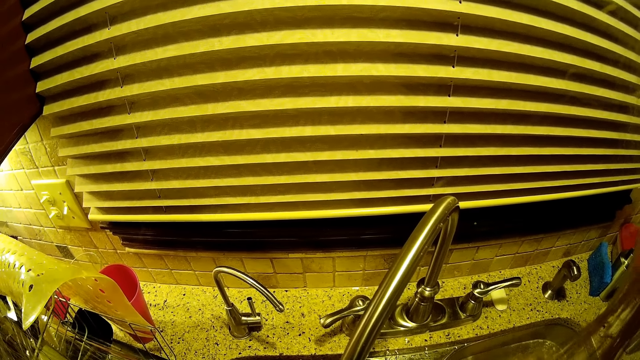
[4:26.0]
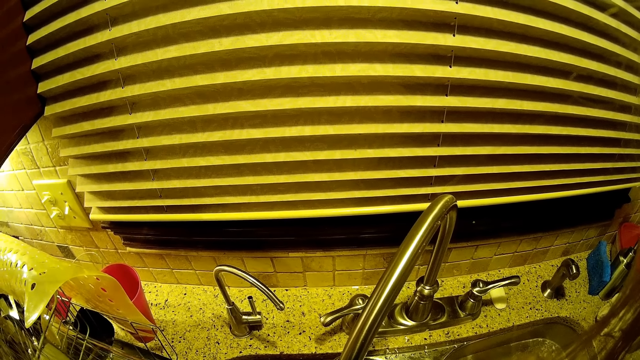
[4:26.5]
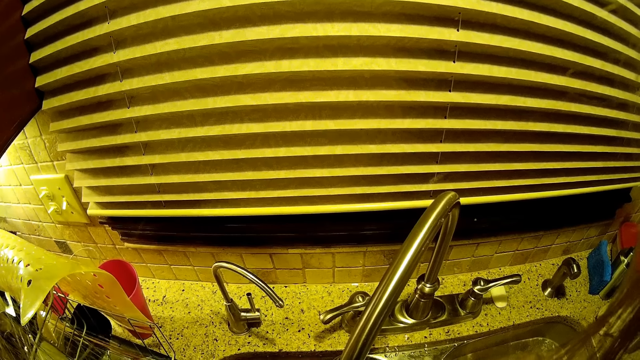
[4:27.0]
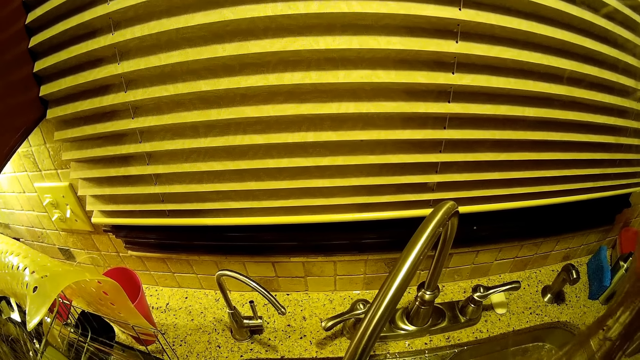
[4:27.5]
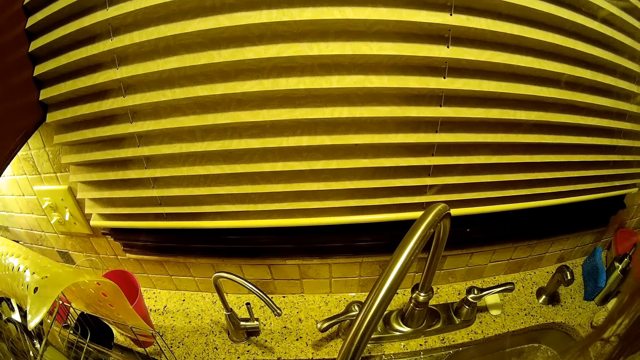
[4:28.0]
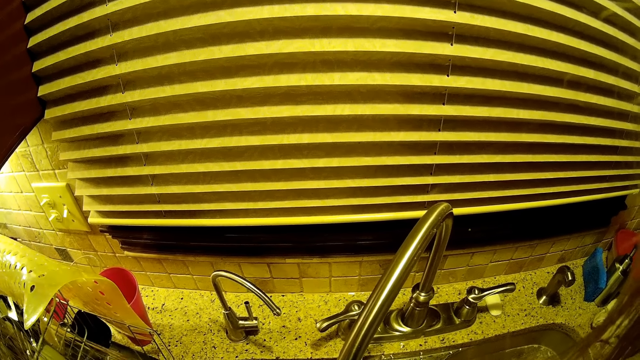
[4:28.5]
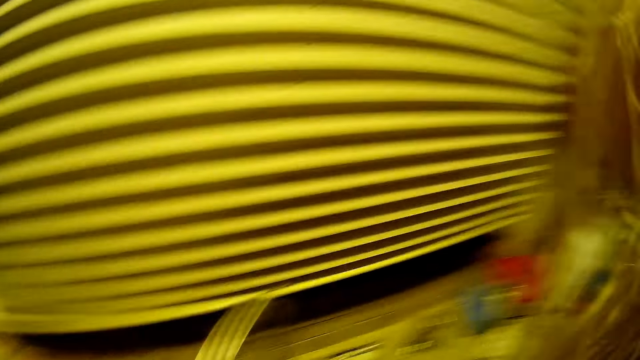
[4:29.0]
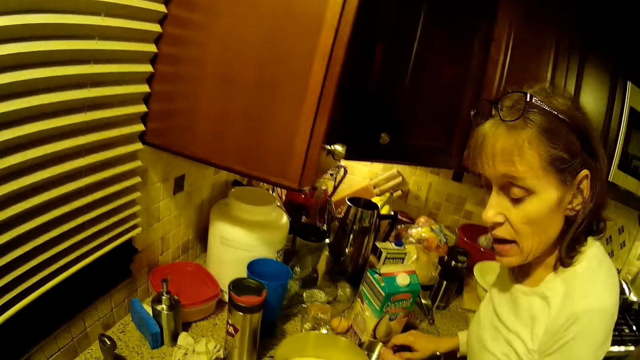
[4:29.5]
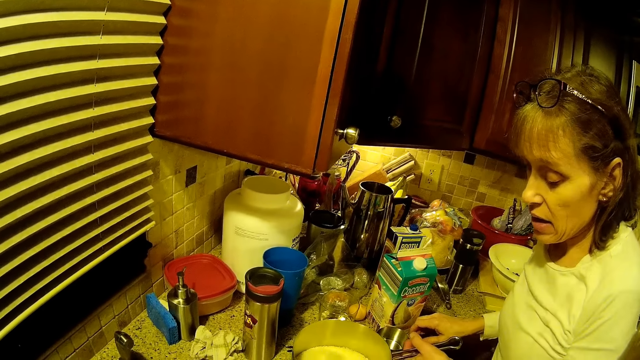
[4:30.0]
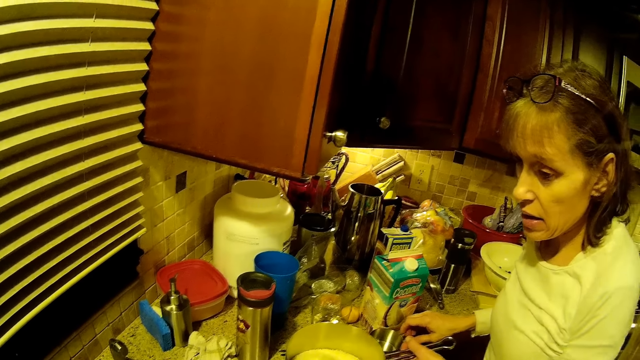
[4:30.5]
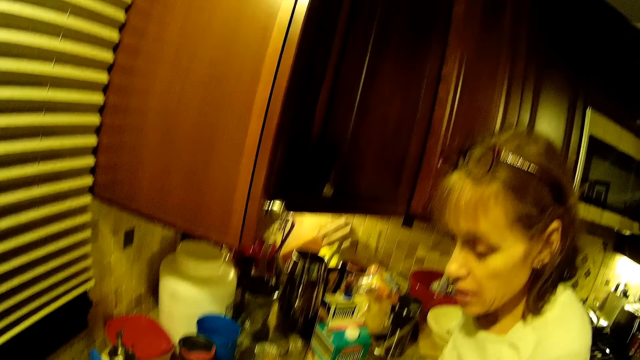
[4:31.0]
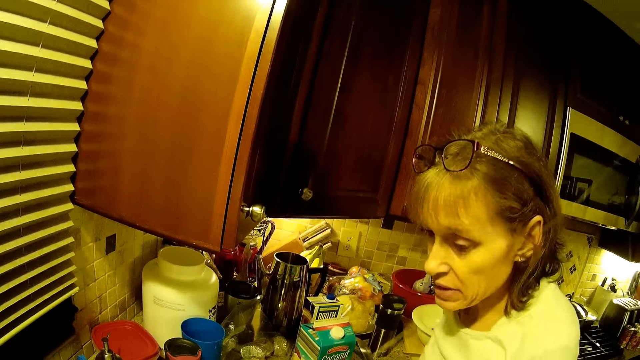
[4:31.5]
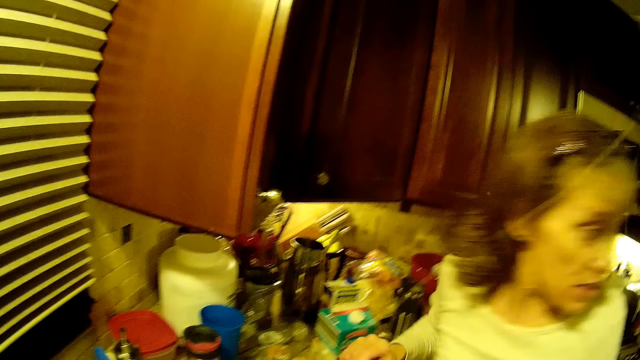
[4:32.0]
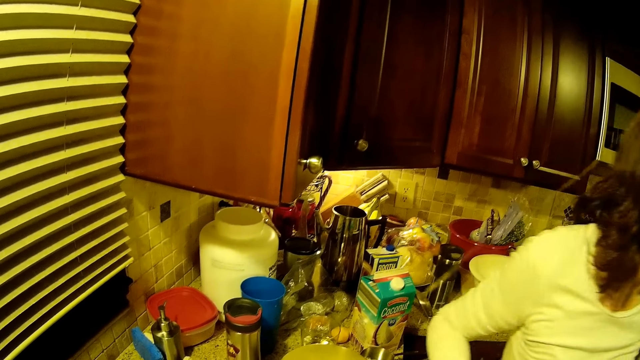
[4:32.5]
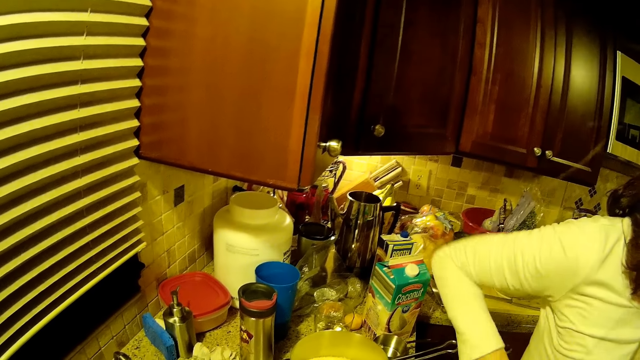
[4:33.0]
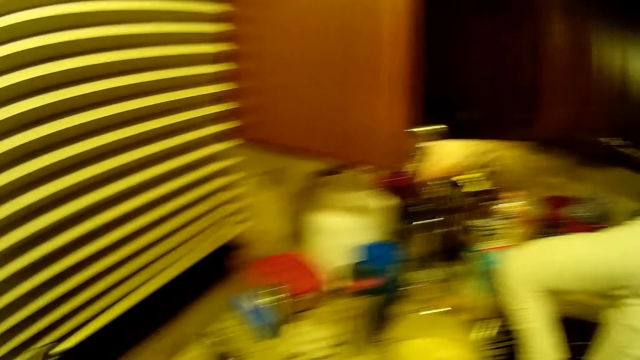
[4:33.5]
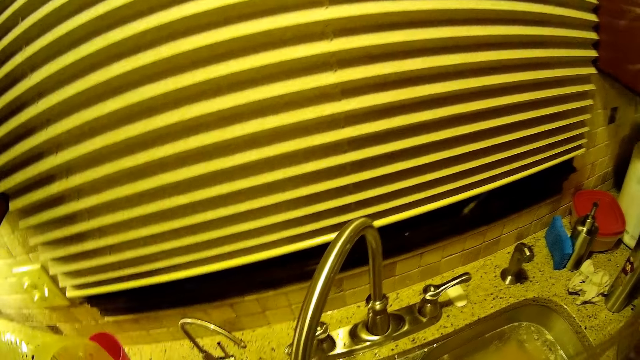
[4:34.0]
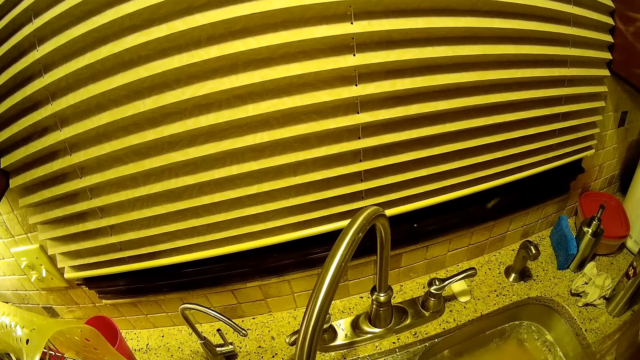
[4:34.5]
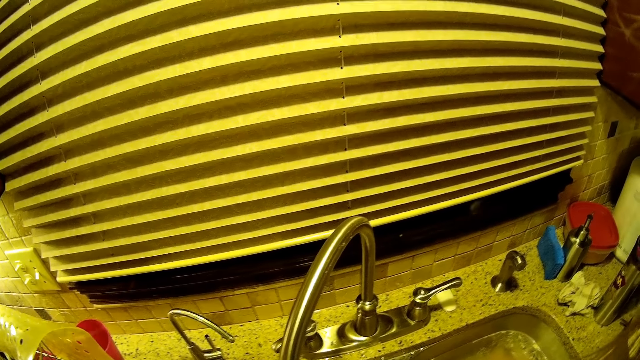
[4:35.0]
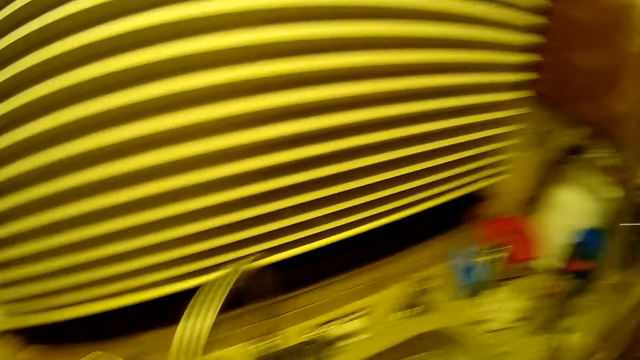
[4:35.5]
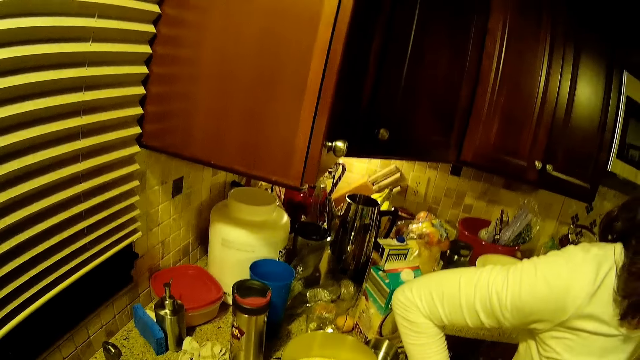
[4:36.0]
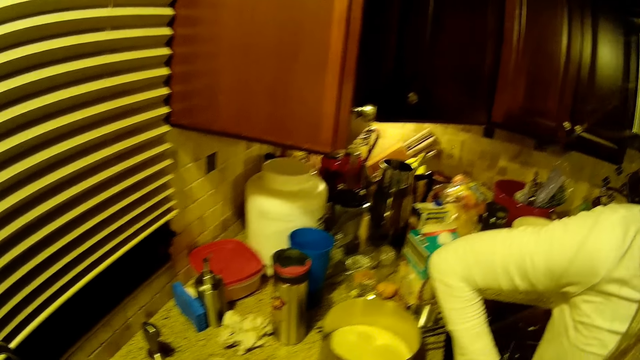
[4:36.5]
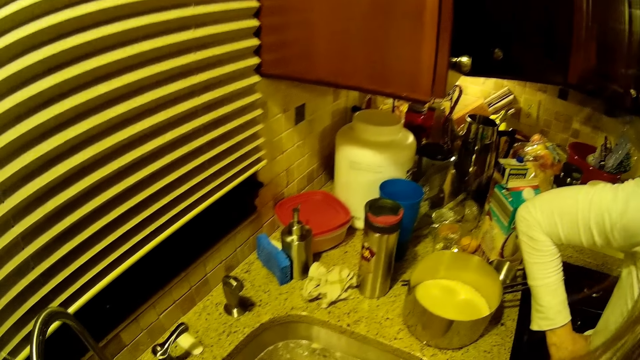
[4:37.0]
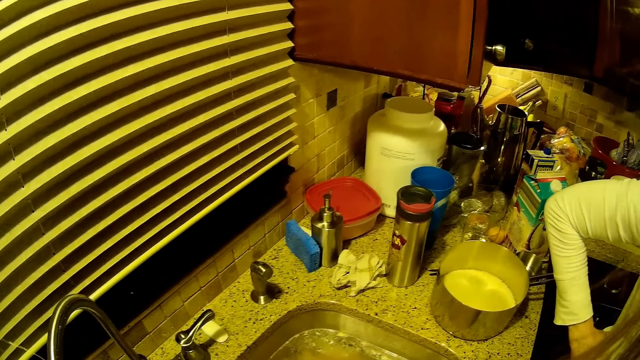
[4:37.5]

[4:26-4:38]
A woman stands on the floor. The camera wearer washes something in the sink.

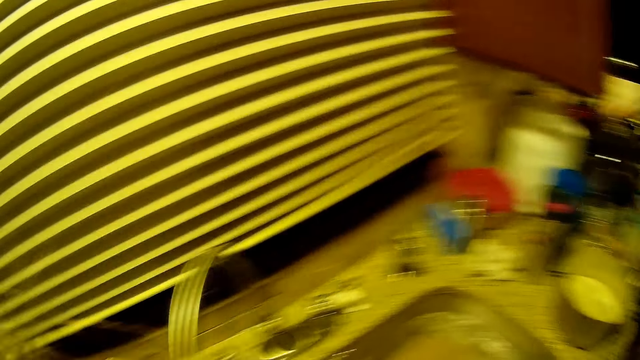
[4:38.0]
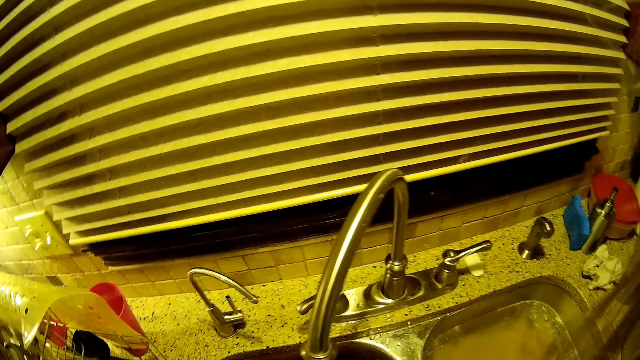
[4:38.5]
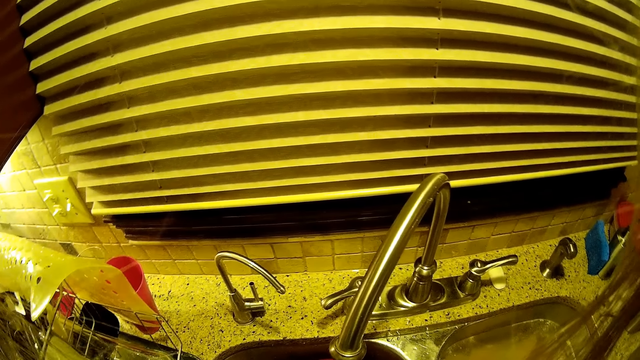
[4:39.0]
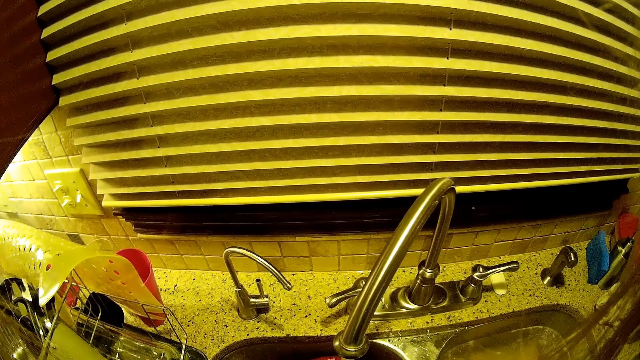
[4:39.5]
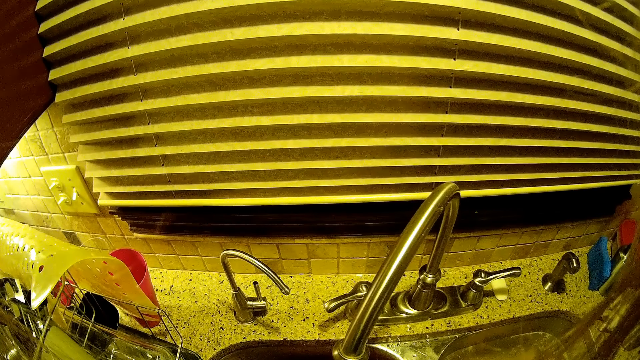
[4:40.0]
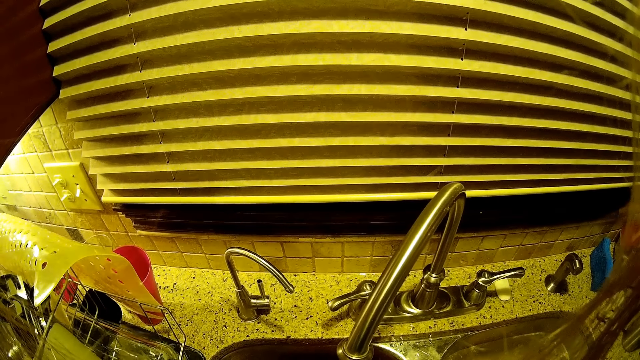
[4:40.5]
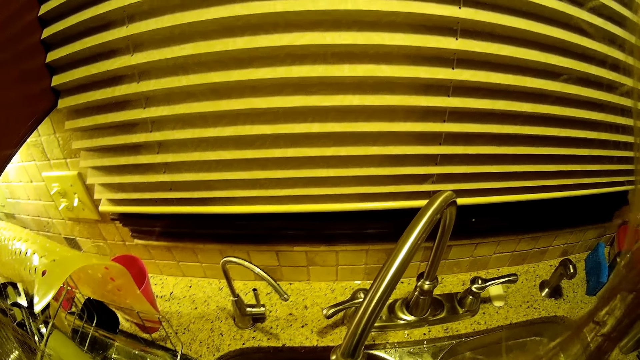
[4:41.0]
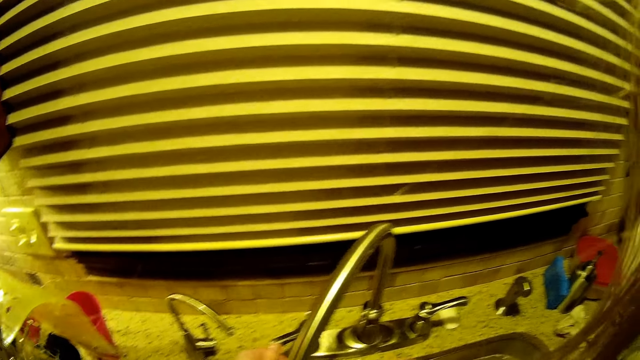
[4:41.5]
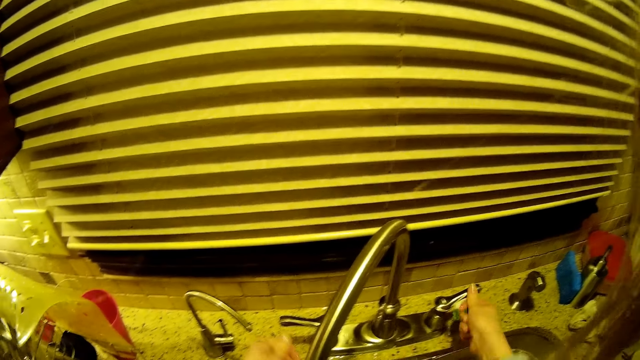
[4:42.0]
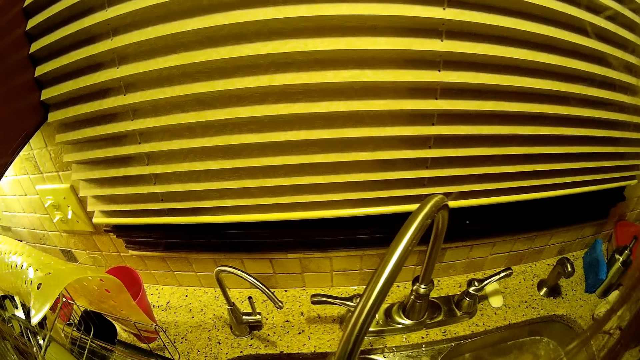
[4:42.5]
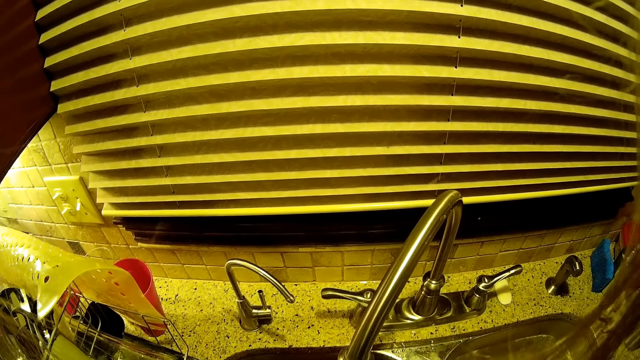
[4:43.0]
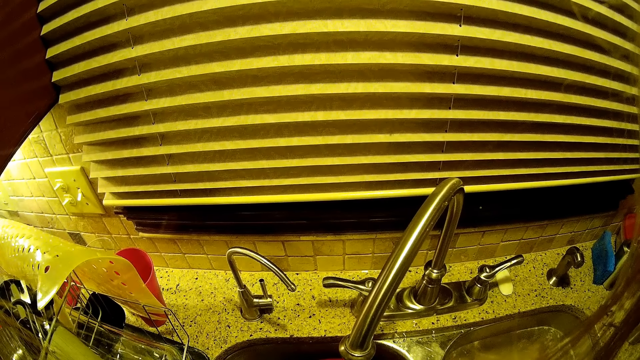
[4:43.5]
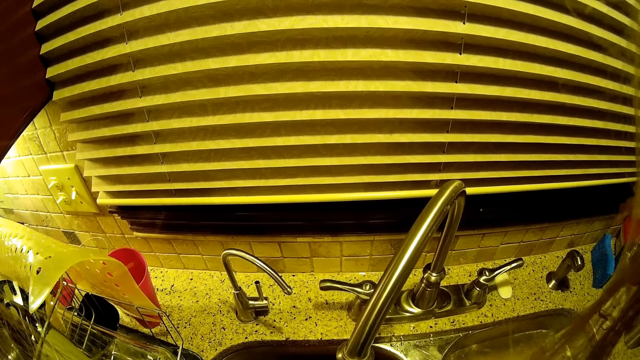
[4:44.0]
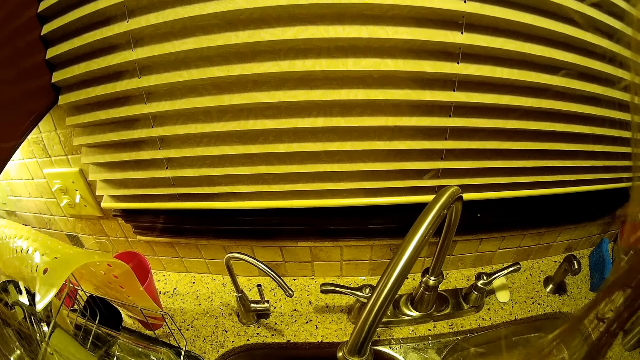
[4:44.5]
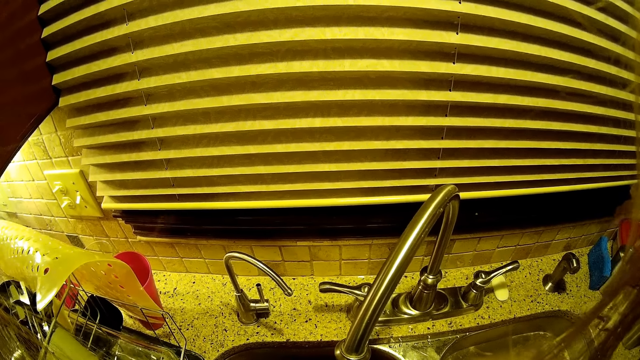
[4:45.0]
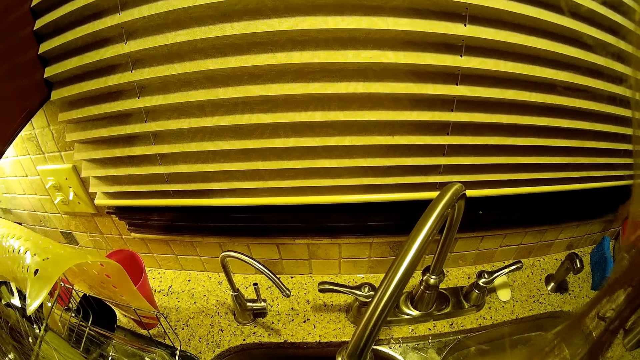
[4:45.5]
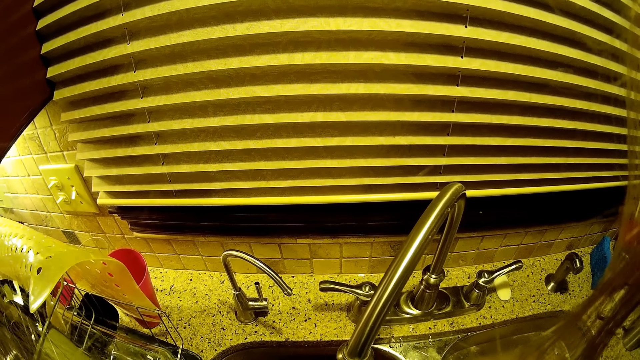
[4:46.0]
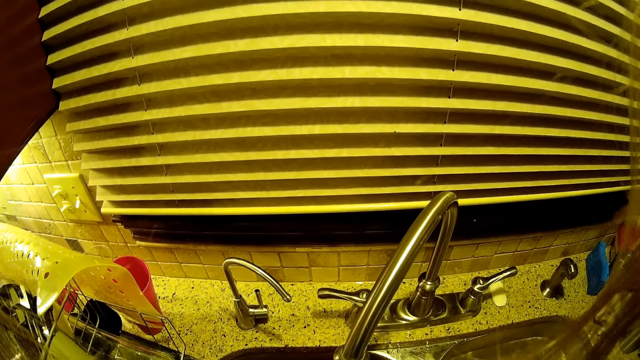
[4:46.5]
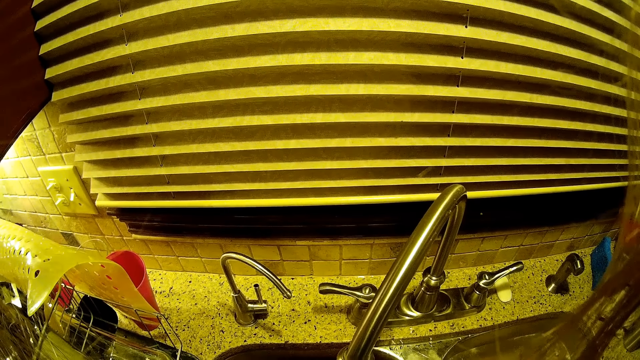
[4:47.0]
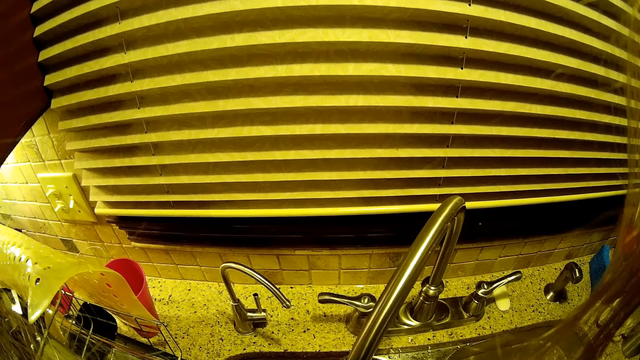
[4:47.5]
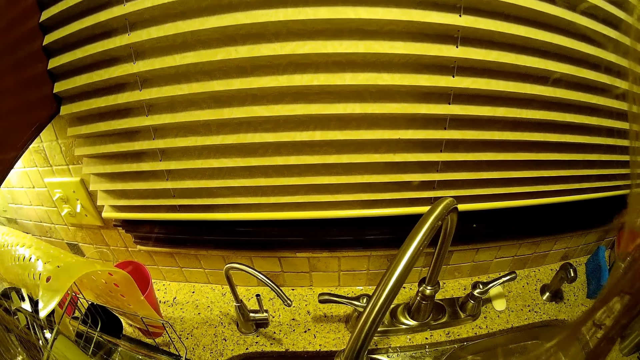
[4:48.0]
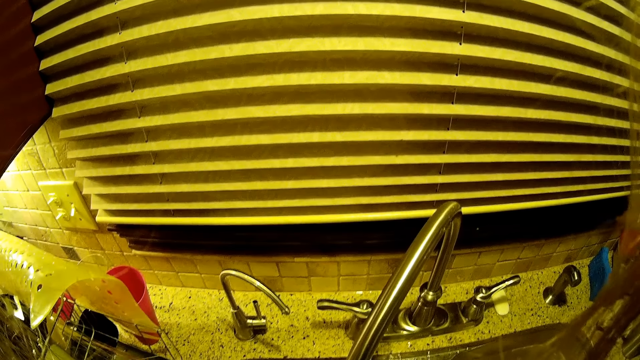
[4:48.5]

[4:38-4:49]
The camera wearer holds the sink tap. They close a tap. They wash something in the sink.
